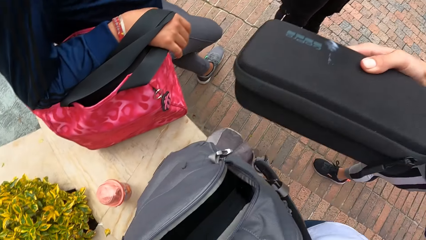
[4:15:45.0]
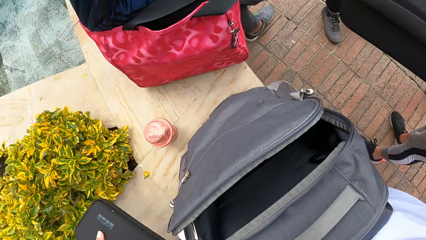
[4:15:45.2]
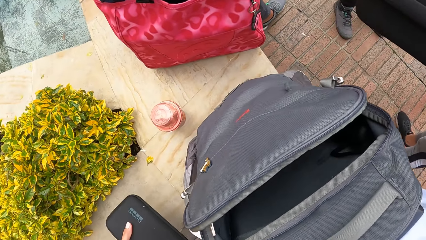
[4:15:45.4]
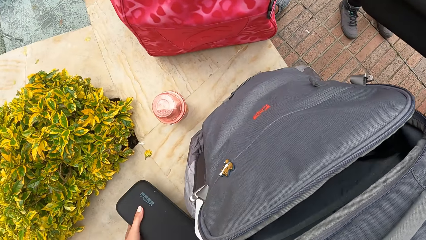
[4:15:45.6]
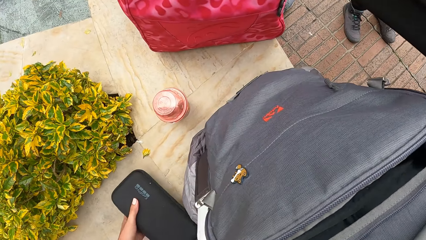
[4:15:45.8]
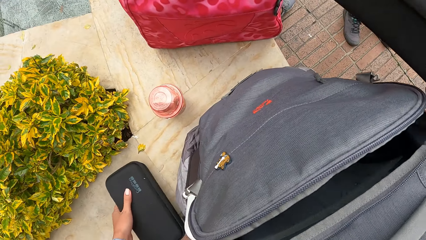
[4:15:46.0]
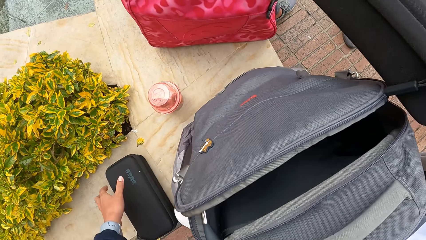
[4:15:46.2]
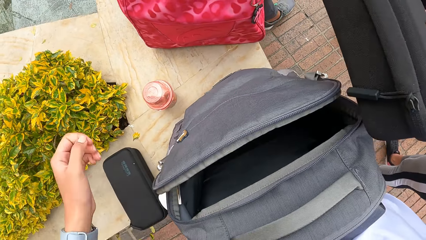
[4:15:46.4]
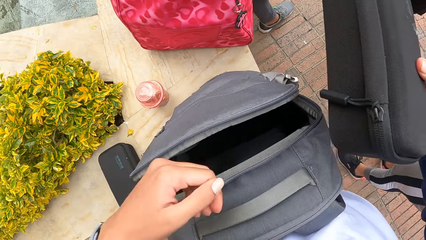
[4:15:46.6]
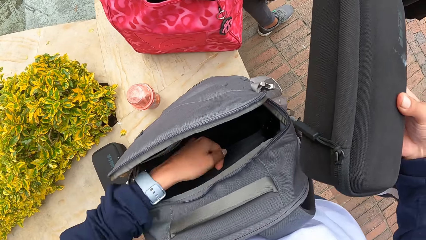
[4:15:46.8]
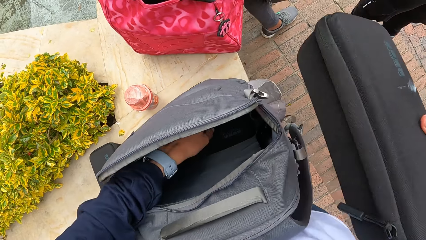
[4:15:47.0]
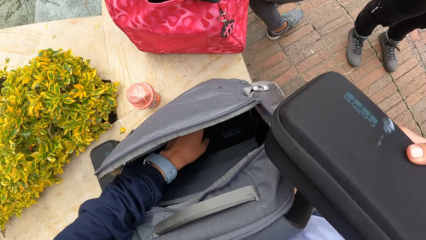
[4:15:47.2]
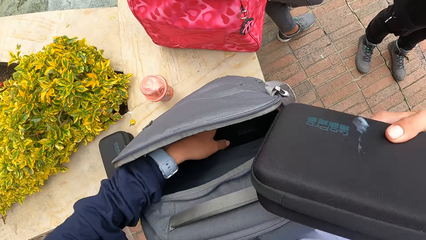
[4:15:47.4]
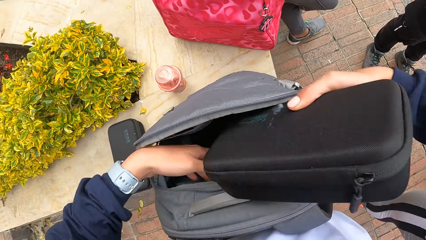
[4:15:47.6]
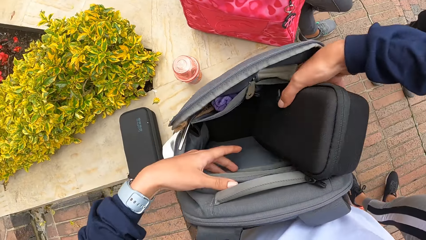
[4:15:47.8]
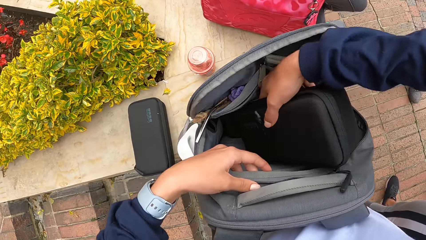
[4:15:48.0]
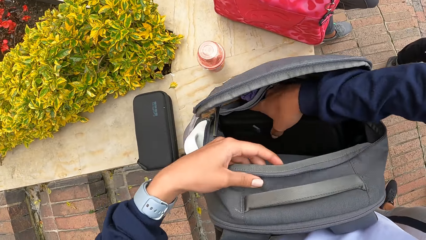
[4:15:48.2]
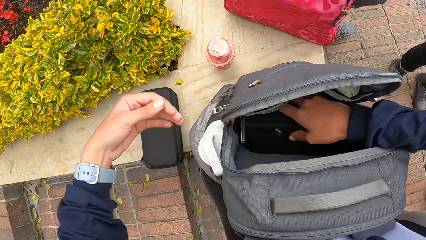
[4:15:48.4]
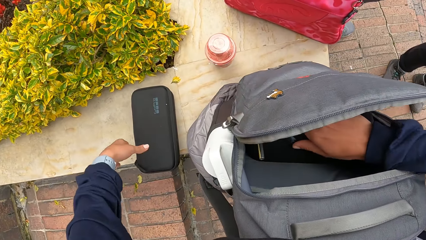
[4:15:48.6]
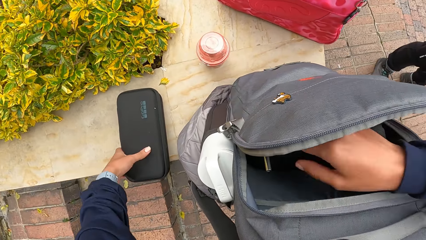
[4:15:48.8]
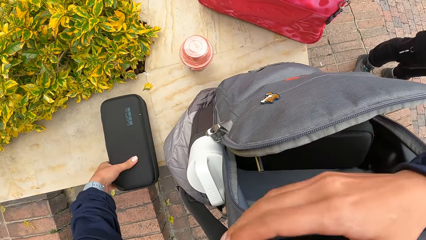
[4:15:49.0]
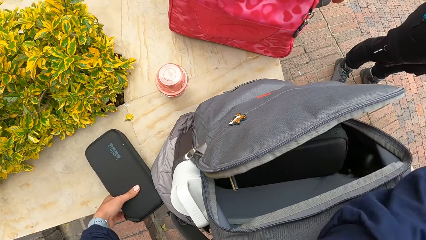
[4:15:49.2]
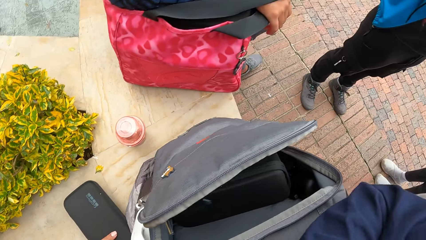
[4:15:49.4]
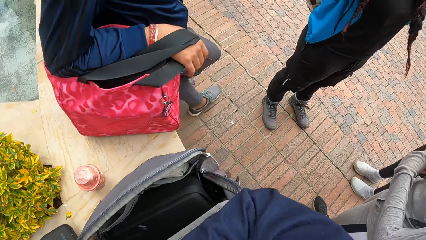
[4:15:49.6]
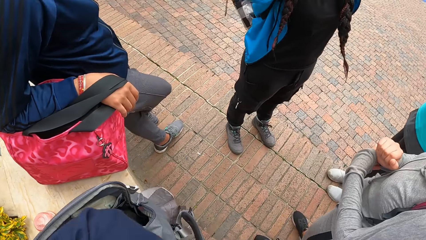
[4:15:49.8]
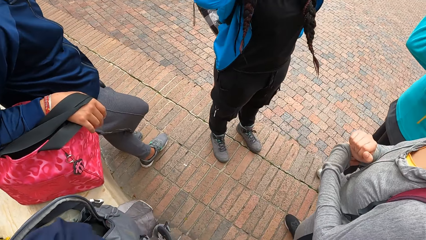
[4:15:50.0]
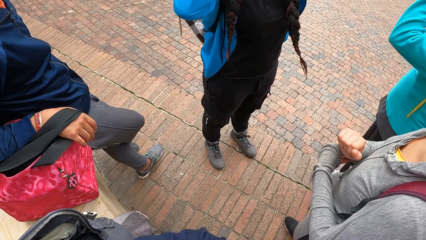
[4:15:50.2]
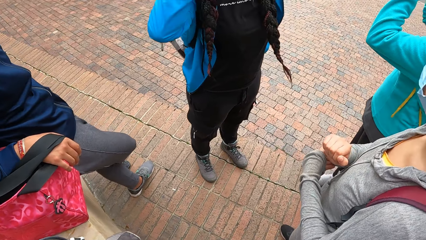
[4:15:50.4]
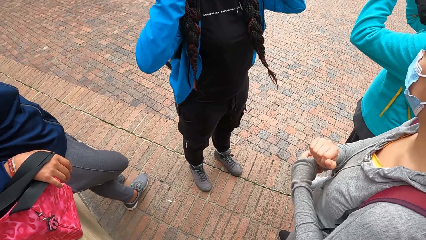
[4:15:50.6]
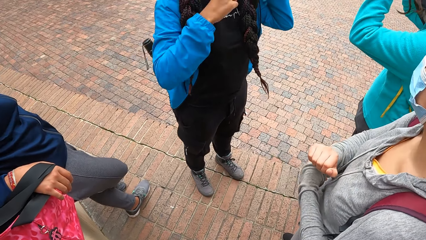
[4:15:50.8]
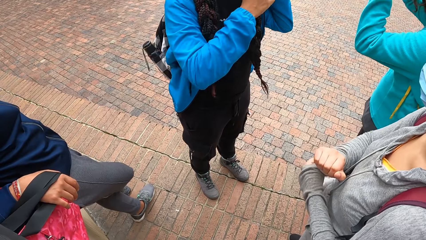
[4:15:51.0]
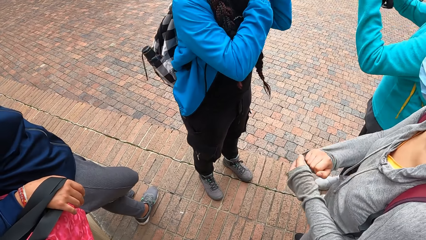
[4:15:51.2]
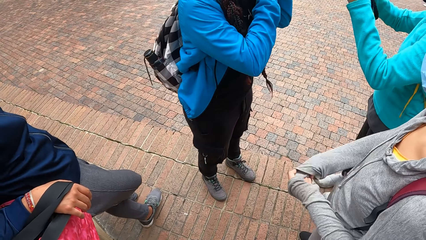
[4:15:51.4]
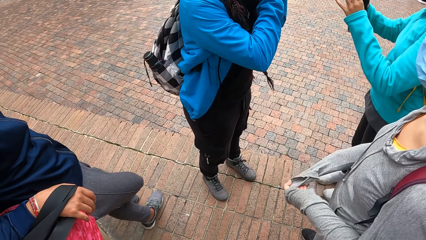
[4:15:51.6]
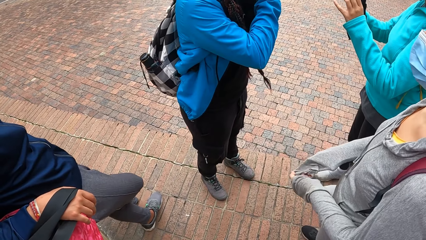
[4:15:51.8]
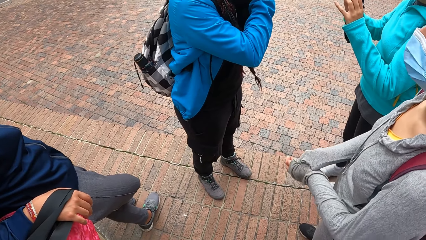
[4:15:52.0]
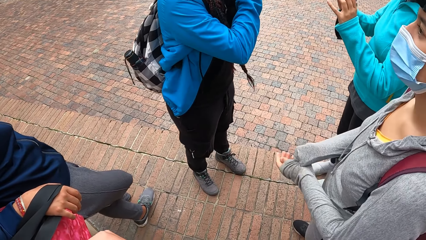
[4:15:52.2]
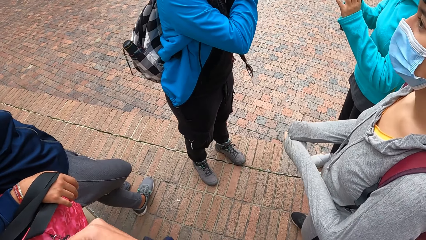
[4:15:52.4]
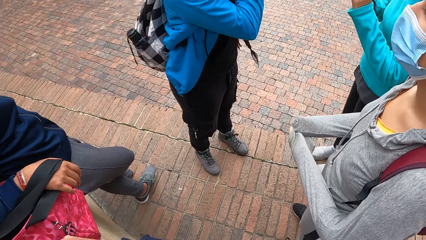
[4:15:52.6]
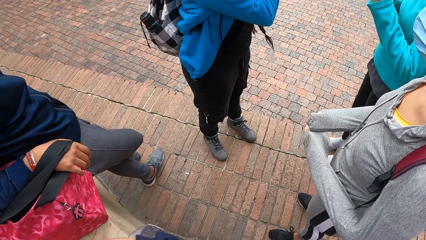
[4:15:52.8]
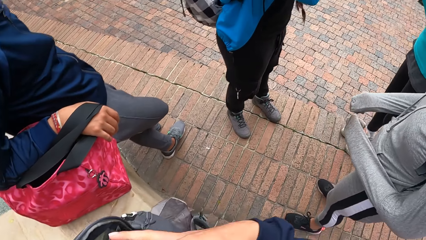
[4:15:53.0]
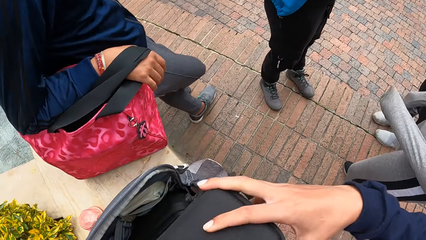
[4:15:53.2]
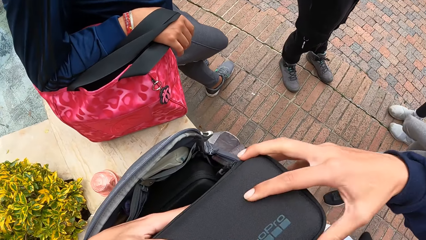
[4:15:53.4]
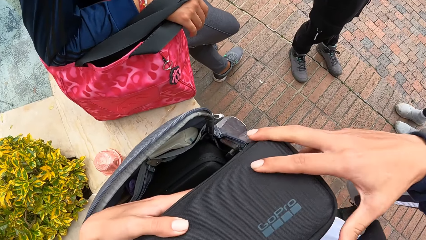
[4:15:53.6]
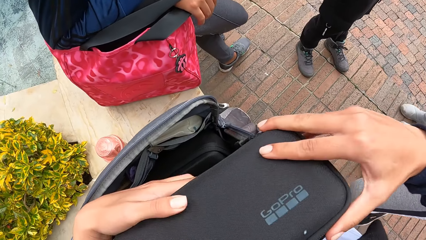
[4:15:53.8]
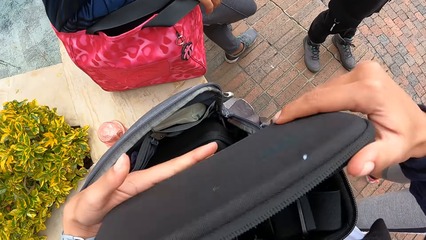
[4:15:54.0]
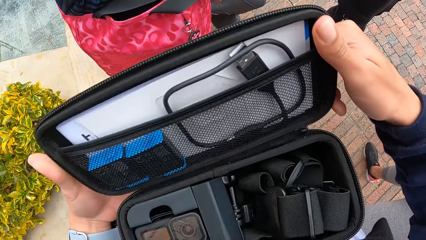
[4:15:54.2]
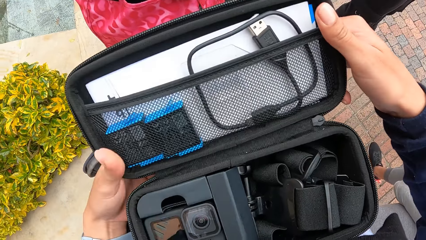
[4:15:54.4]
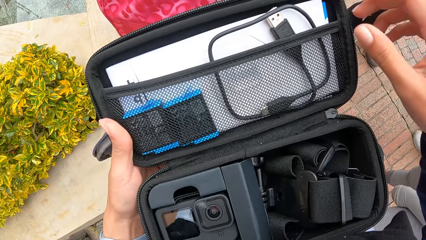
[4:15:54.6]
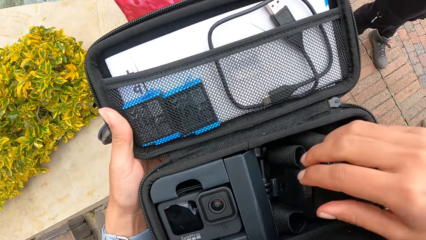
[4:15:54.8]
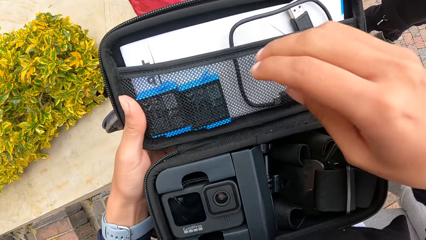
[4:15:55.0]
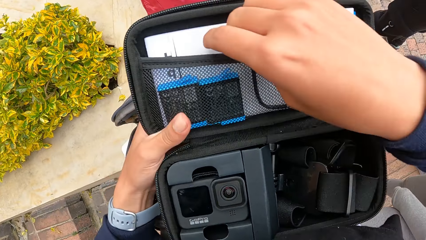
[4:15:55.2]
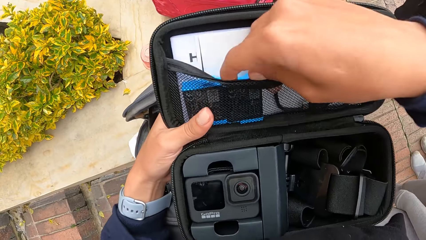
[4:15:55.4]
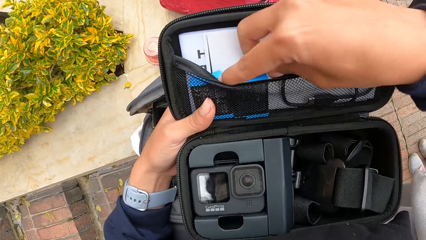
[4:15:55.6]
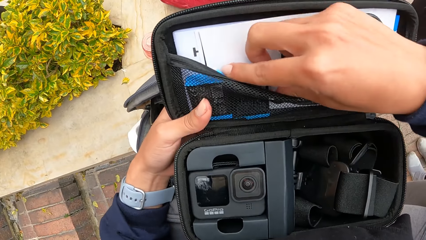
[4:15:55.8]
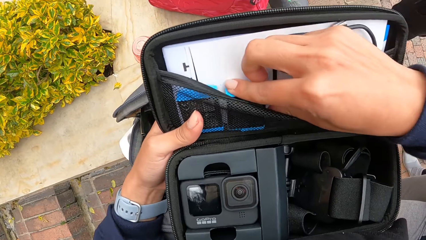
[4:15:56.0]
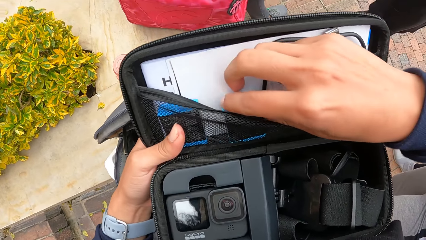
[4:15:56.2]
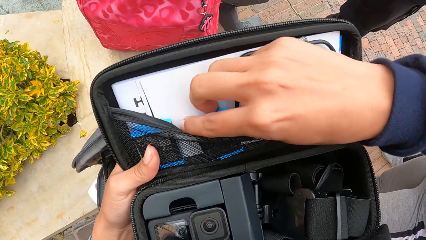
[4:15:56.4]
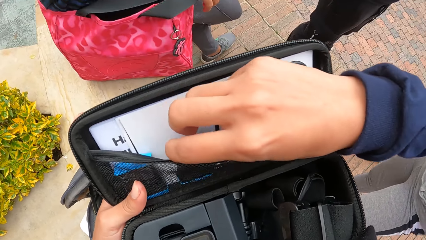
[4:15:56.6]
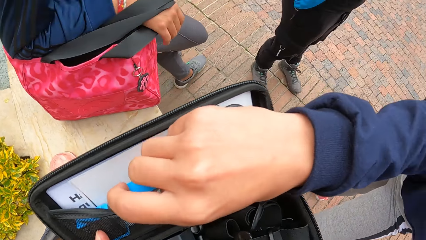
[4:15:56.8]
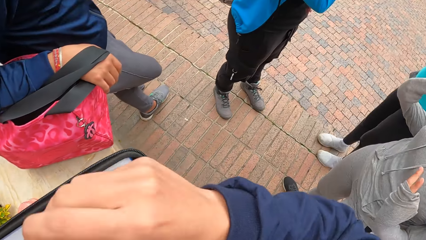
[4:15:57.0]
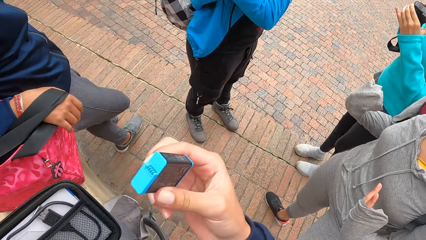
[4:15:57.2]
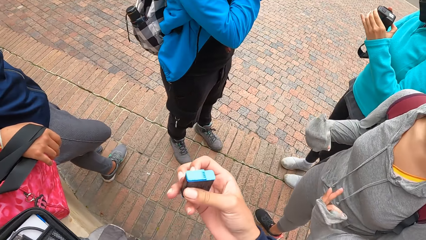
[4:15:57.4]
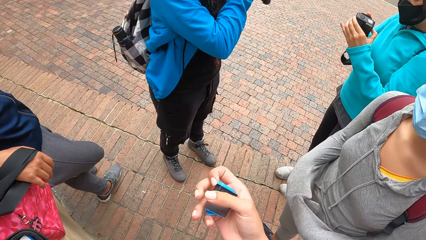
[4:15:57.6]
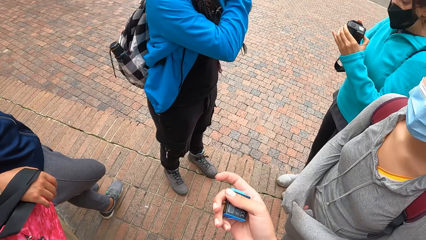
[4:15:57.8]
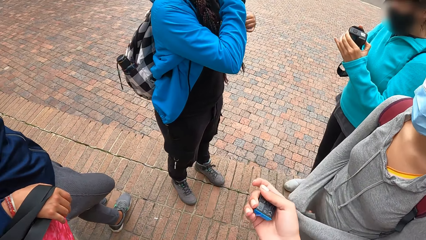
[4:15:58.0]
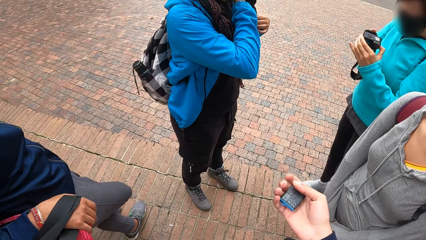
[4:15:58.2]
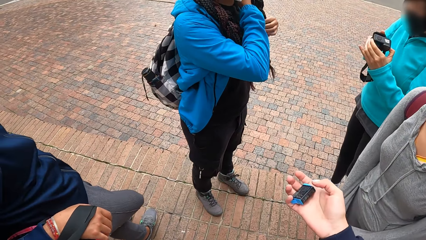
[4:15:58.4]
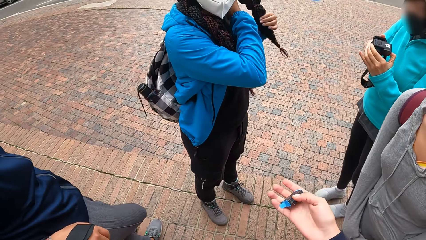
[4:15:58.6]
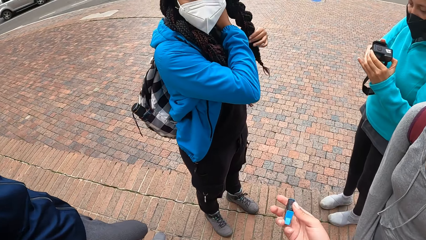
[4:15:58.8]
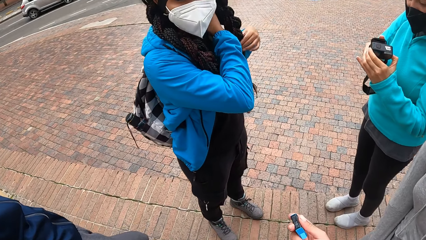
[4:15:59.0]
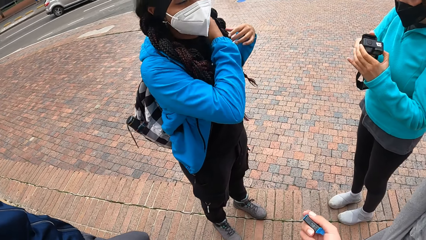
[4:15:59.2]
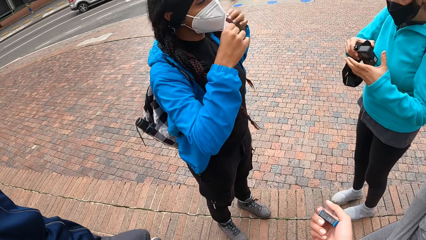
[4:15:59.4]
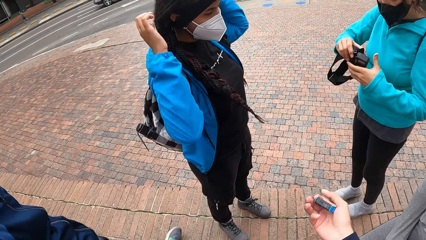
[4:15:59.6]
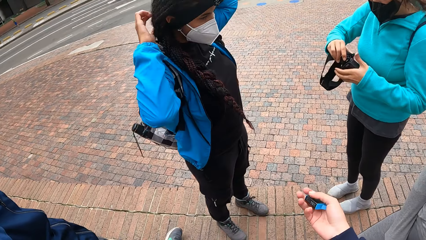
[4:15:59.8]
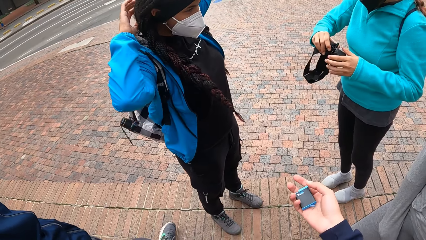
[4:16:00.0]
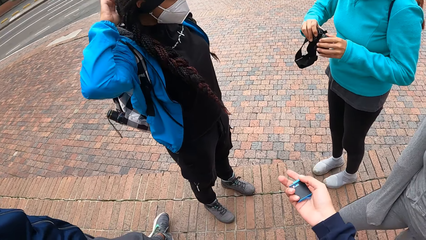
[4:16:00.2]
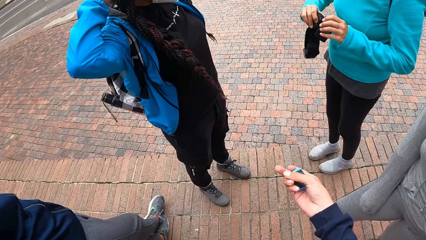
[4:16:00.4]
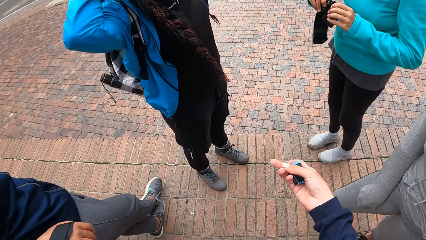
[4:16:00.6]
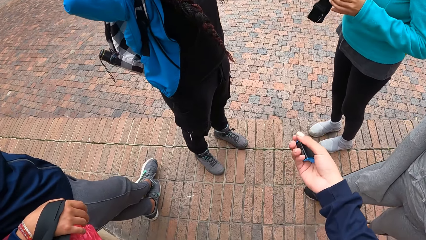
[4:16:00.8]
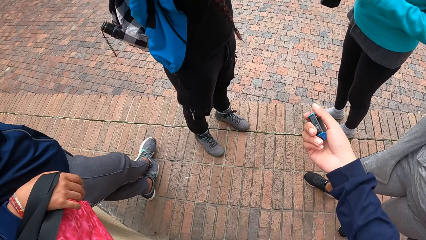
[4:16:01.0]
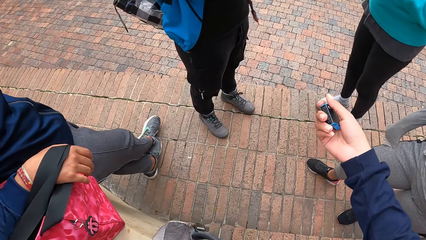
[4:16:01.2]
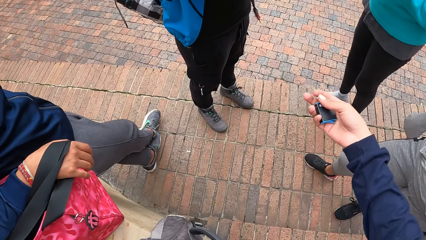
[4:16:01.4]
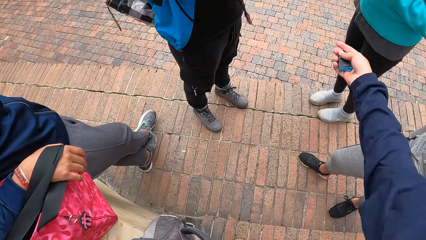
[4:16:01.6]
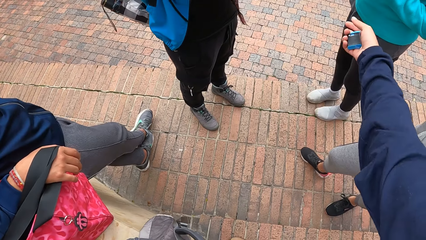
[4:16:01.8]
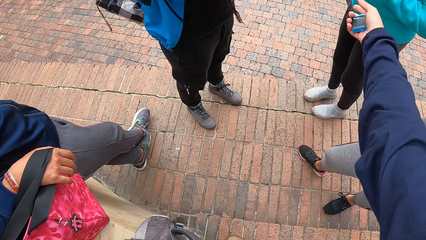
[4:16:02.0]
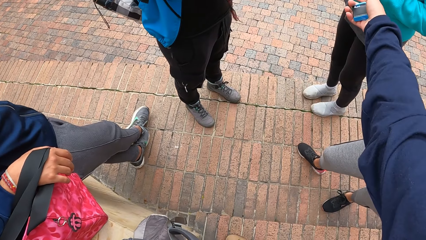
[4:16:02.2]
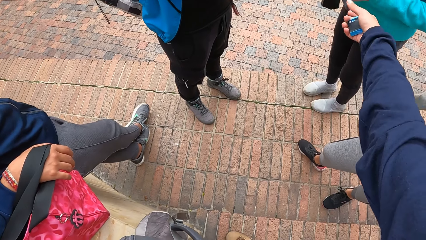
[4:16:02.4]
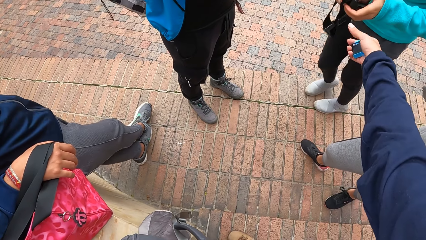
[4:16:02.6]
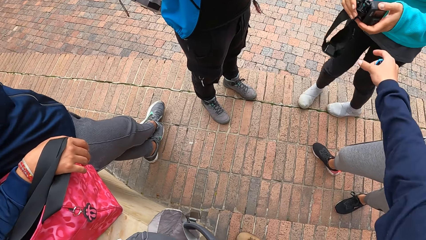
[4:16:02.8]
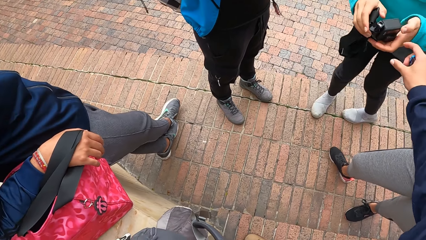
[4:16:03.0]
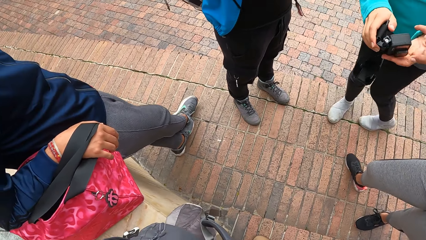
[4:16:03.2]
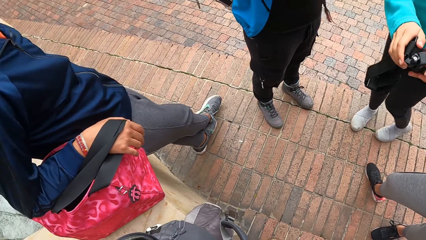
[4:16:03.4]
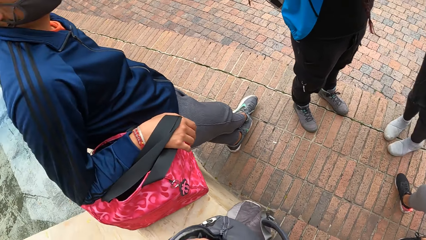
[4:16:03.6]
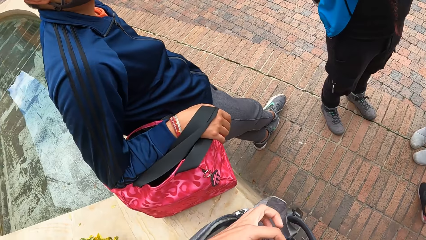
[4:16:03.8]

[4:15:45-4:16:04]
The camera wearer drops the camera box on the concrete slab with her left hand. She drops the camera box in her right hand into the bag on the concrete slab. She picks up the camera box from the concrete slab with her left hand. She opens the camera box with her right hand. She picks up a camera battery from the camera box with her right hand. A woman adjusts her hair with her hands. Another woman checks a camera in her hands.
